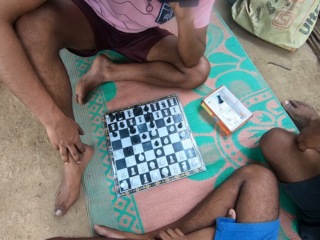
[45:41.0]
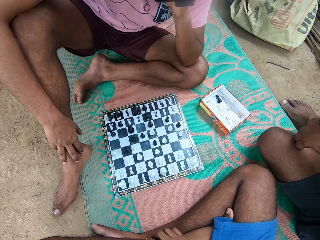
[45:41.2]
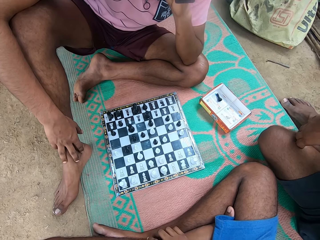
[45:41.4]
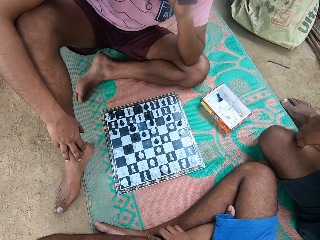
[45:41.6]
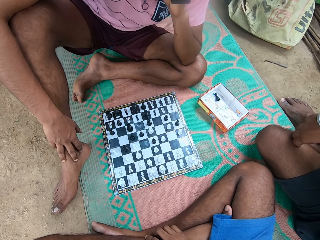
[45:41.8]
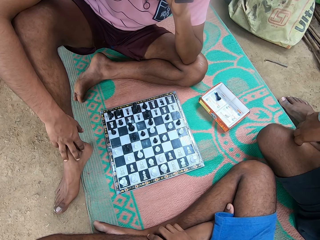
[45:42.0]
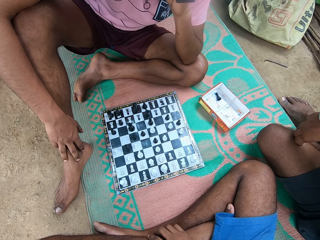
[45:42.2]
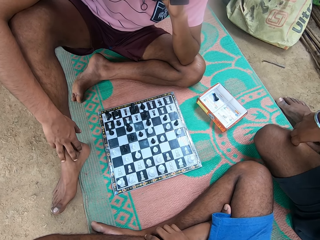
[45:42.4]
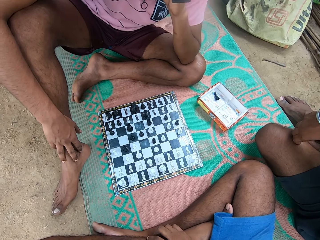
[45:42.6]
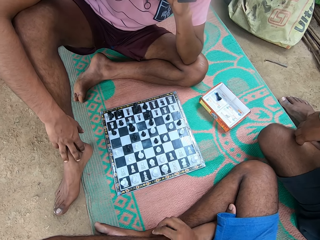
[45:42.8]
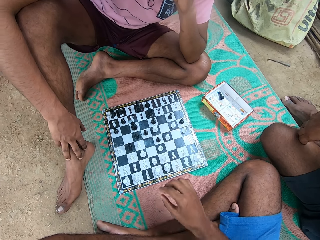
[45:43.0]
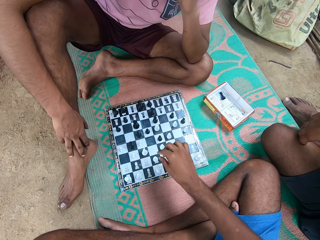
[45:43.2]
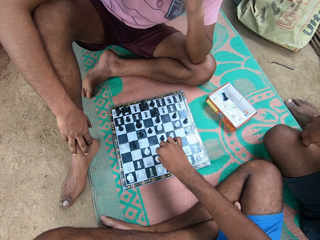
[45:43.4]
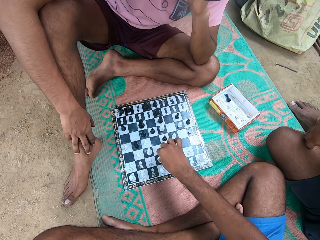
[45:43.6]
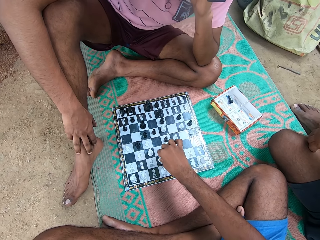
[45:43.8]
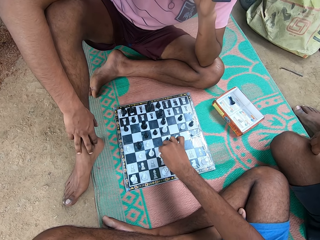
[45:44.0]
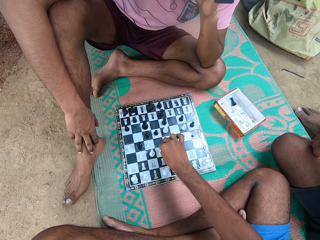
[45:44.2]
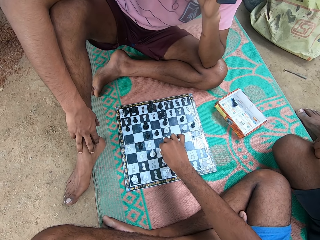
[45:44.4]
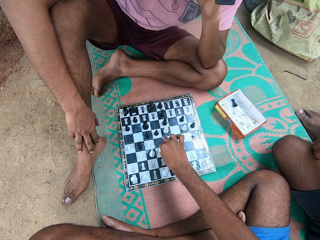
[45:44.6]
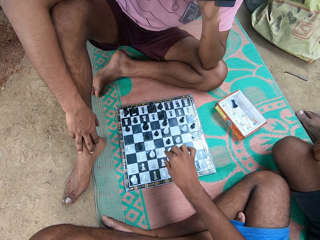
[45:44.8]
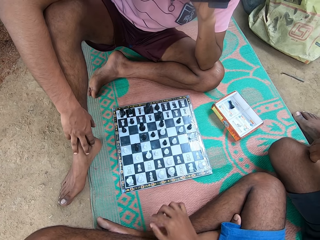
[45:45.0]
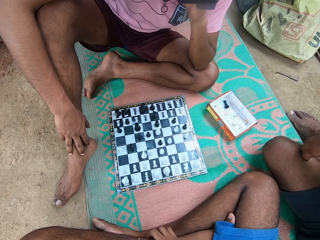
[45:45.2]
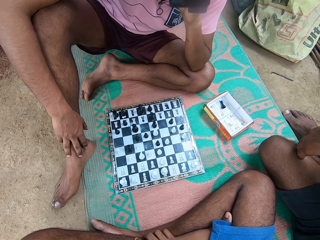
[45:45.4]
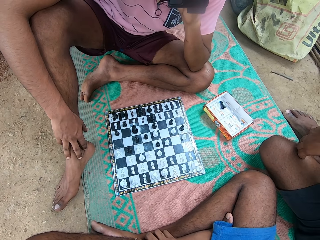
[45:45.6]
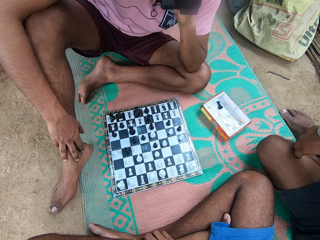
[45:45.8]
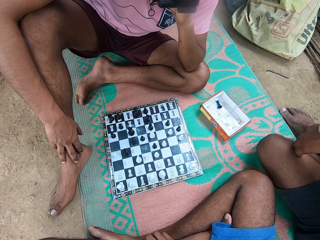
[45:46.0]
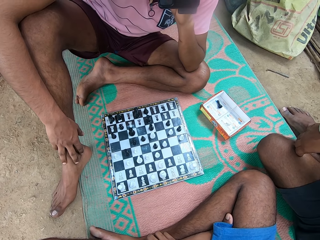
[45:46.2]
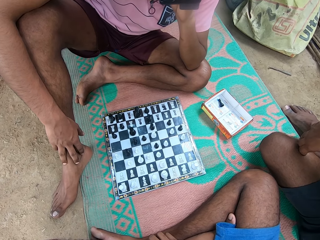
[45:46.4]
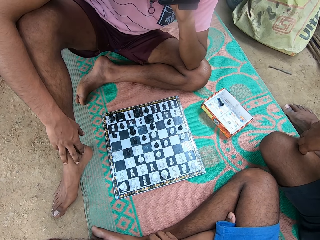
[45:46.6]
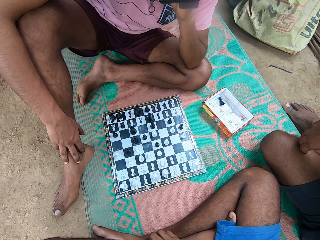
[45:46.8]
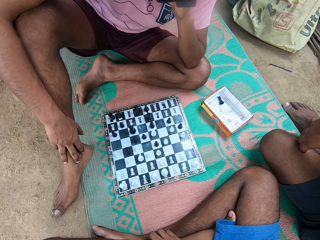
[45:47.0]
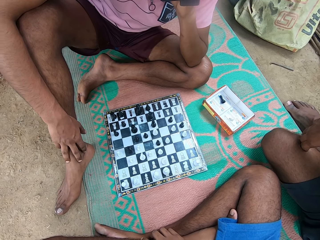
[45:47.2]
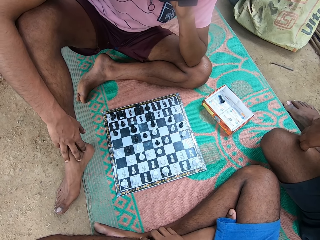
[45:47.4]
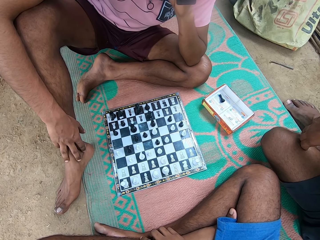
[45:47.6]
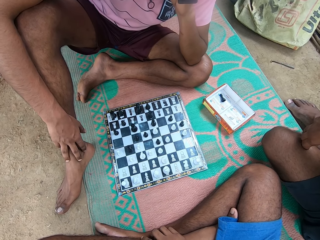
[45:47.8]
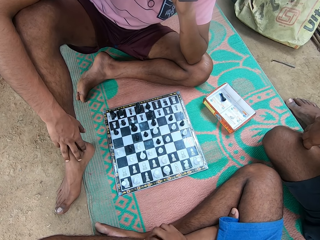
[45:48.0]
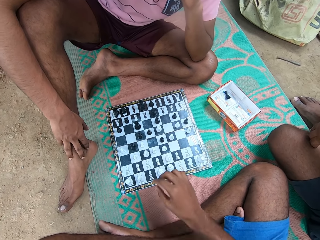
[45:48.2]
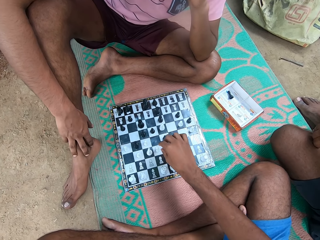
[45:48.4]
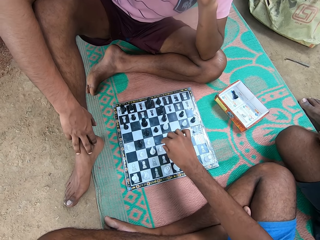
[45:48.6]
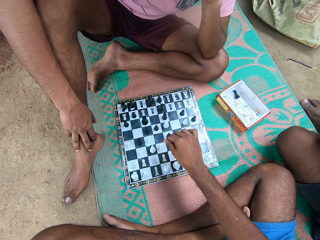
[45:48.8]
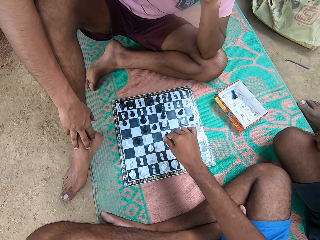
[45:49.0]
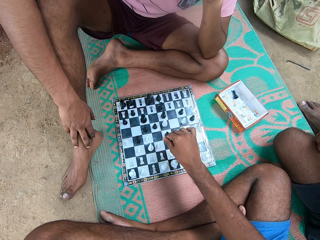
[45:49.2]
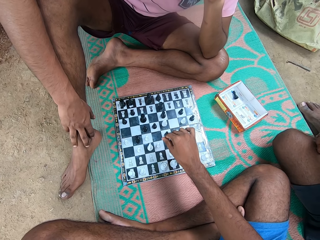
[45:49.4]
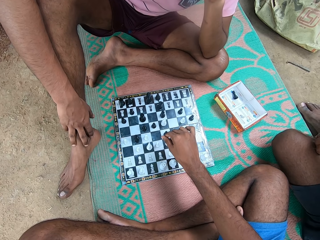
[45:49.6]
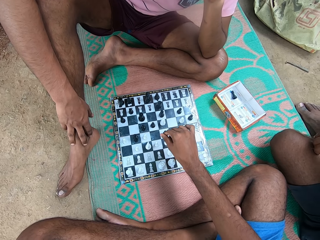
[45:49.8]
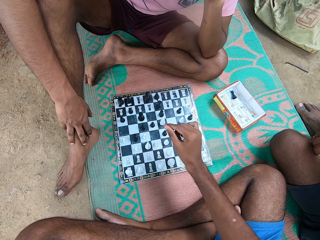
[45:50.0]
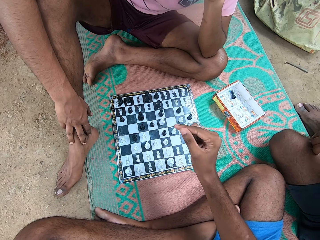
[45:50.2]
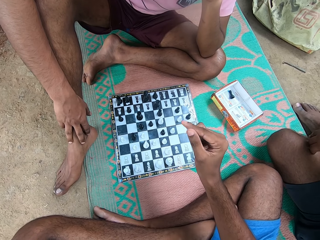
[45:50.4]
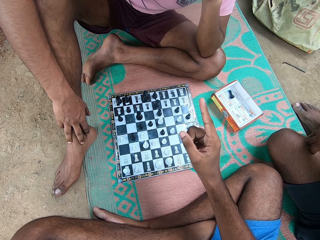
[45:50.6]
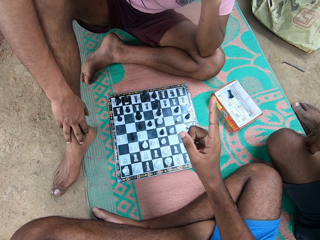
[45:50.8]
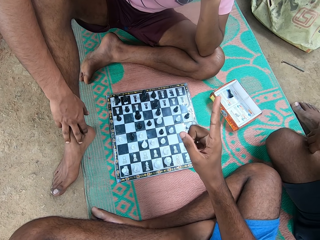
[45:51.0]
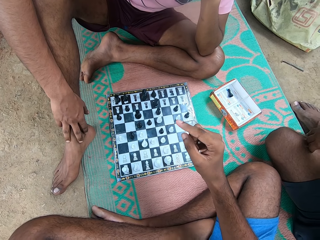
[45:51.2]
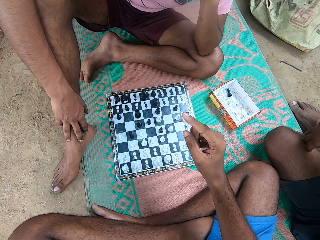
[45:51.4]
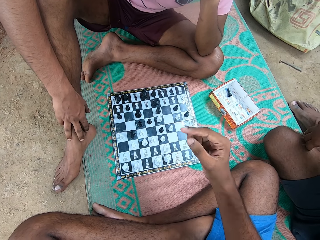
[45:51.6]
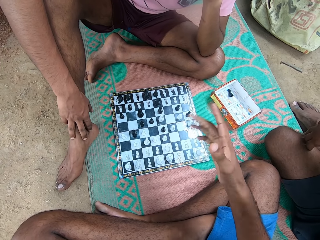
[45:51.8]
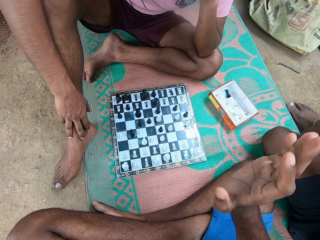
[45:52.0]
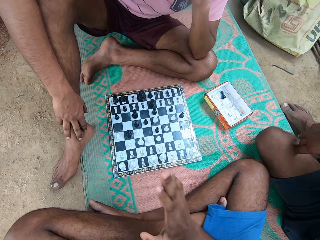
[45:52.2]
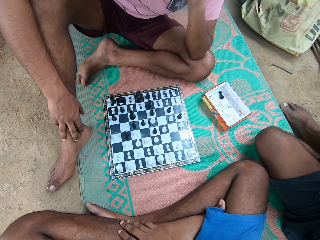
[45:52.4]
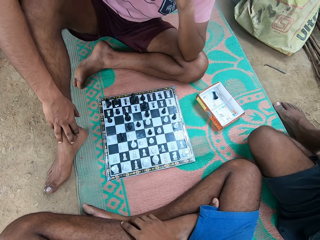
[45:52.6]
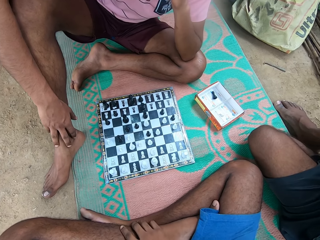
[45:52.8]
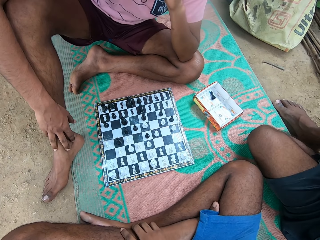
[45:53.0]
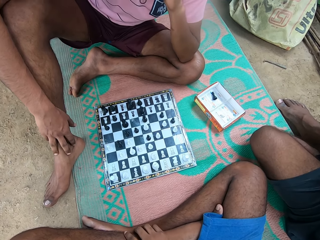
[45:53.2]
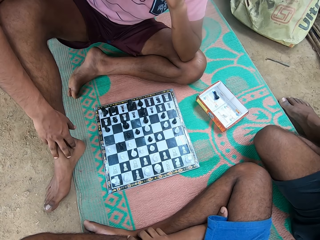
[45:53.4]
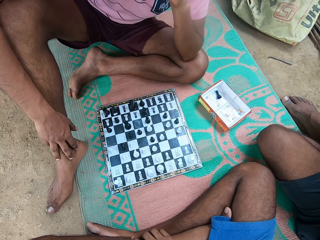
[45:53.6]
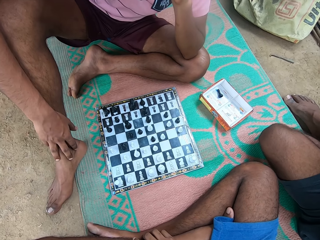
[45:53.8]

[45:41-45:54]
The camera wearer moves a chess piece. He looks around. He touches the chess. He points the finger. He moves his hand. A man moves the hand.

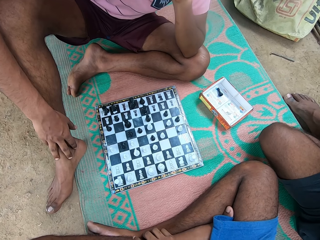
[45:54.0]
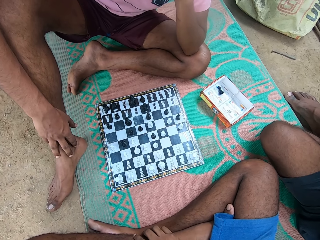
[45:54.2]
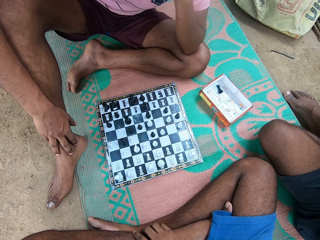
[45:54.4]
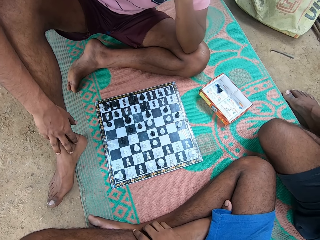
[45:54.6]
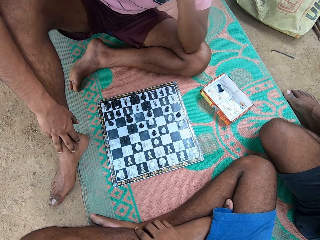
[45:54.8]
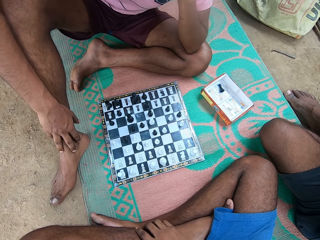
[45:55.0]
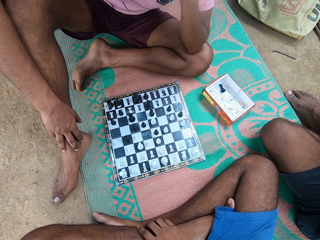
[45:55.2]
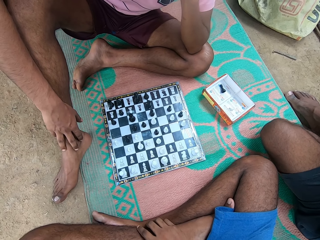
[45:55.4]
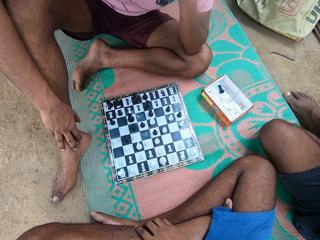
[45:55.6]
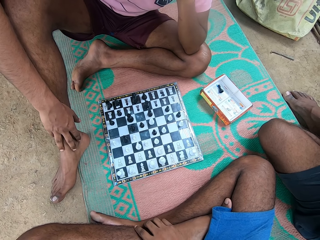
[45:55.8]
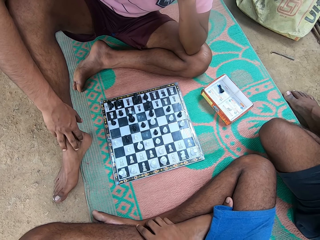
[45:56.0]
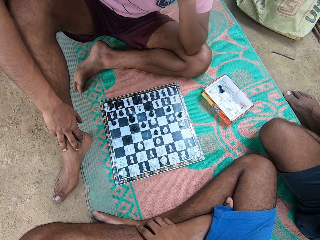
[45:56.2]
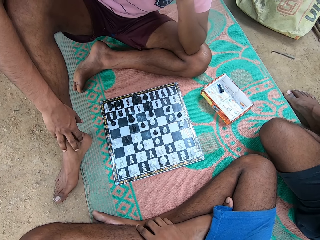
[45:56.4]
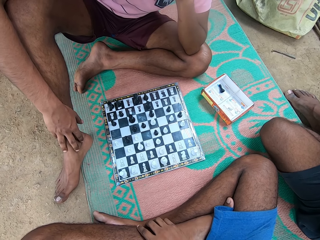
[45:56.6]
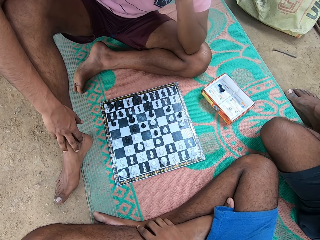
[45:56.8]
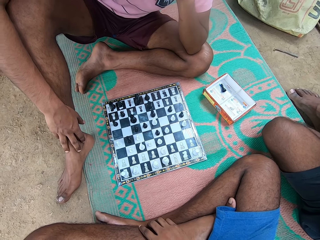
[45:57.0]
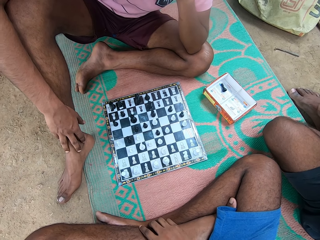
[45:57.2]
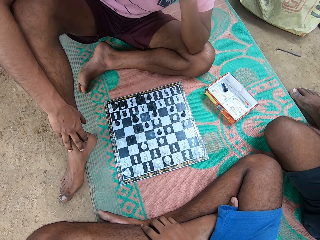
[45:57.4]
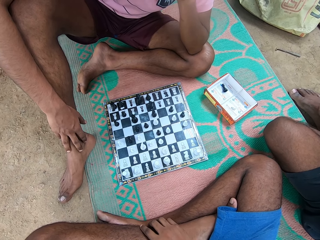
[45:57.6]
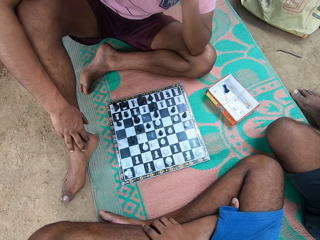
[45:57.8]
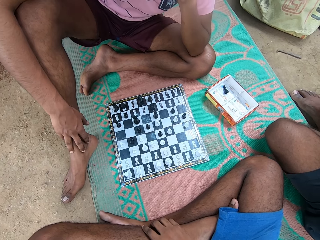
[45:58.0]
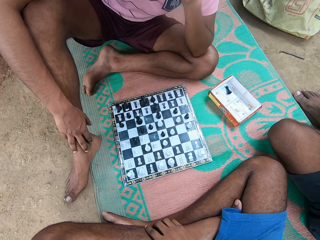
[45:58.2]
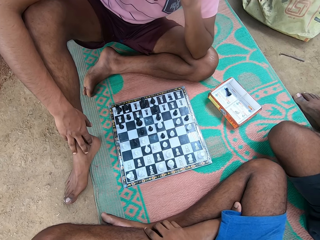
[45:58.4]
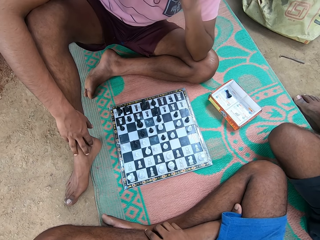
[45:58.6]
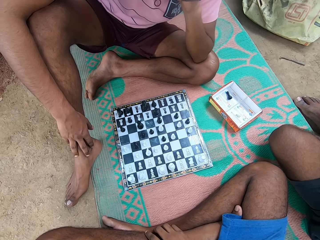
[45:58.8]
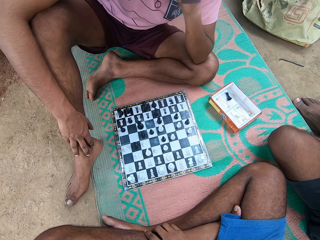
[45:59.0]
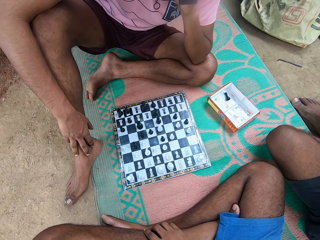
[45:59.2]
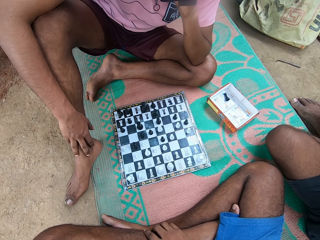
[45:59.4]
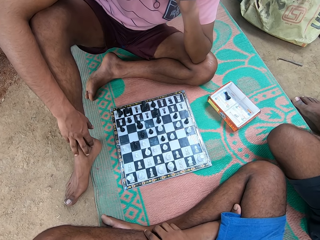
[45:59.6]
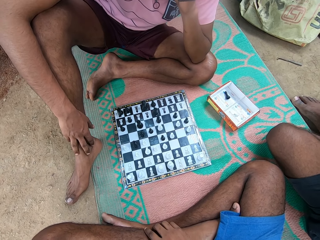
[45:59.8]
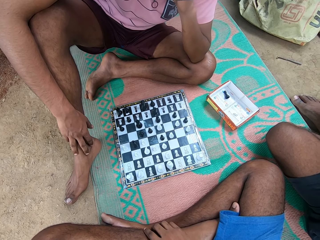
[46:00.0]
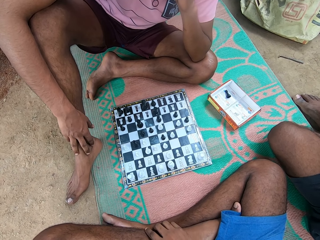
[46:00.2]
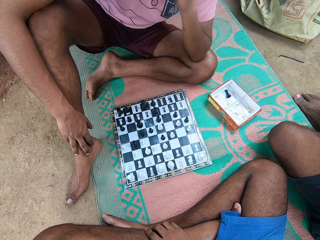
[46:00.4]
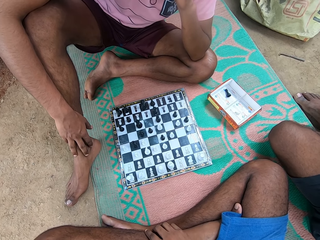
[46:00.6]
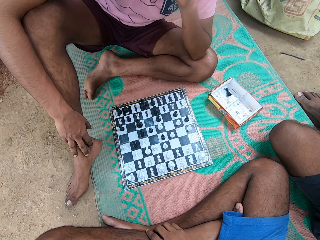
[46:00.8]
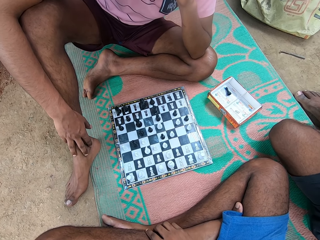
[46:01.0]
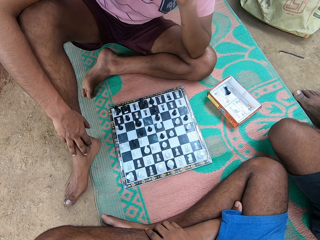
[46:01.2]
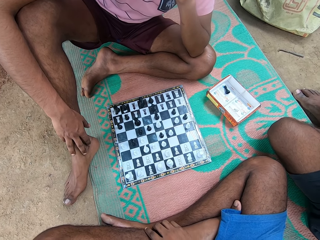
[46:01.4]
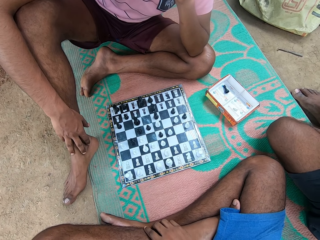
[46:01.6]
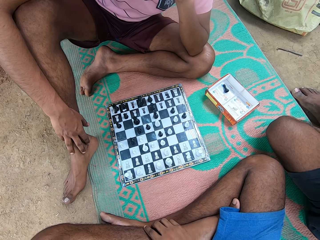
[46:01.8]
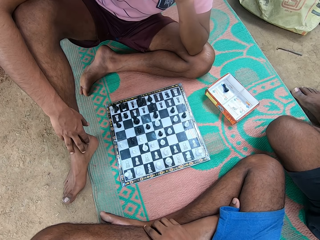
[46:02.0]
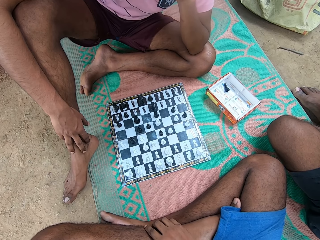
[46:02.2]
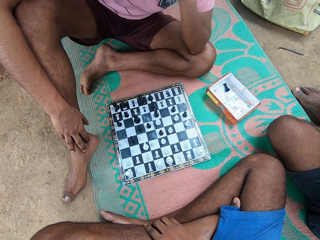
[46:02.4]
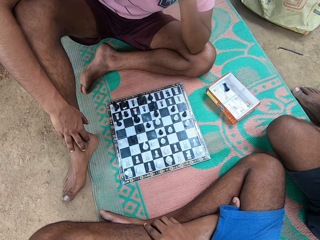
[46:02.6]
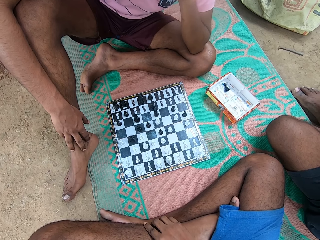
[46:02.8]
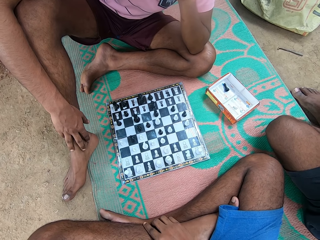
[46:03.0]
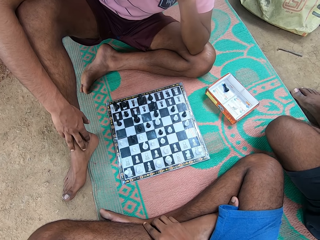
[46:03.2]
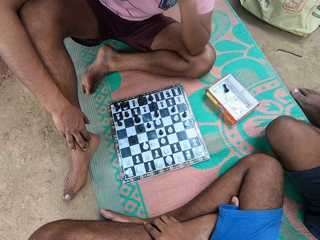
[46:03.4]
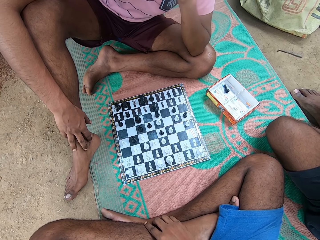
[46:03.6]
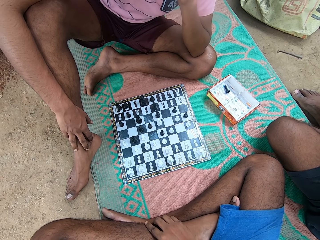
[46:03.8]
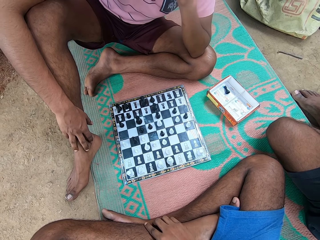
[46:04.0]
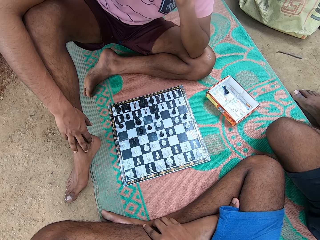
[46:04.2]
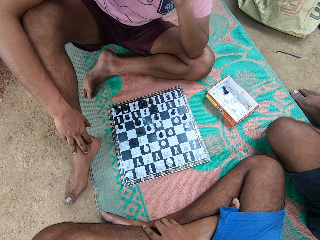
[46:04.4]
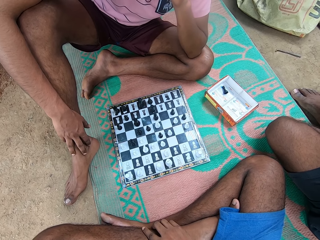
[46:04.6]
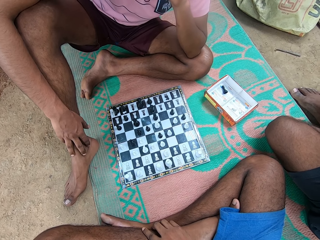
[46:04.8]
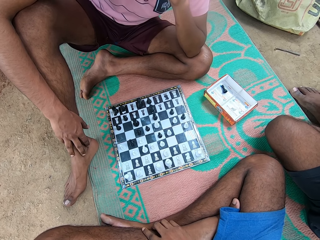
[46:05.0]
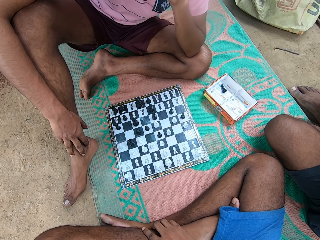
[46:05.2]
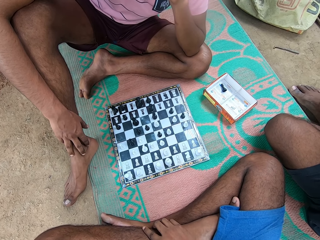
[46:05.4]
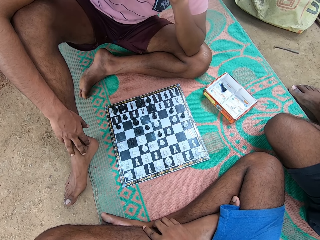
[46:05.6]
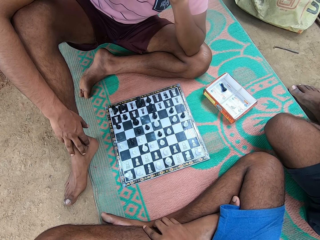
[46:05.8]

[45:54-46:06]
The camera wearer looks around. A man moves his toe.
